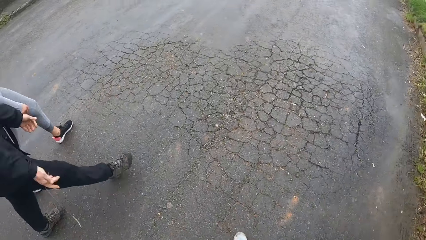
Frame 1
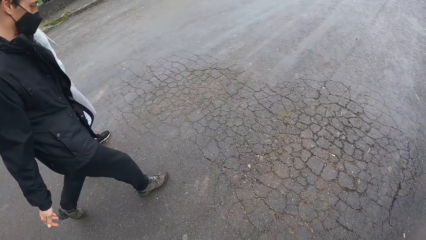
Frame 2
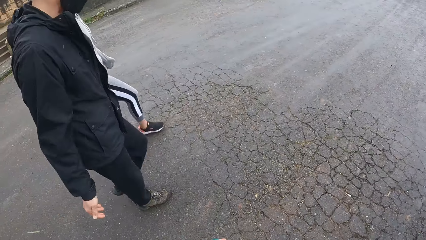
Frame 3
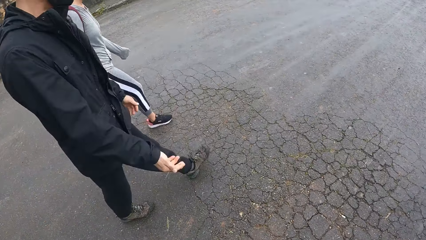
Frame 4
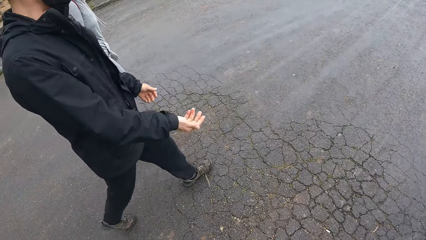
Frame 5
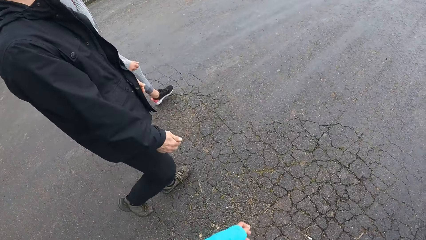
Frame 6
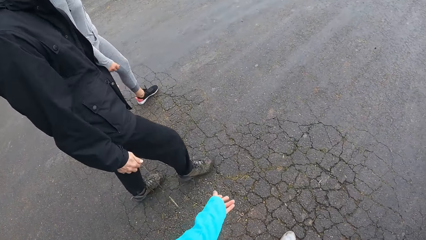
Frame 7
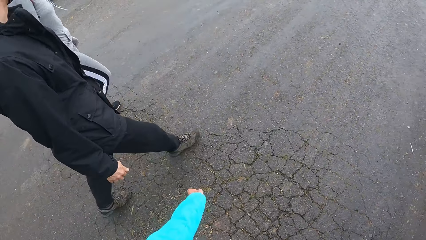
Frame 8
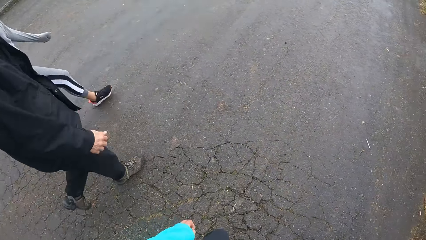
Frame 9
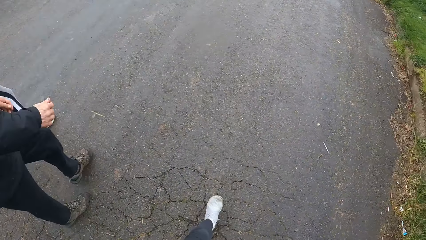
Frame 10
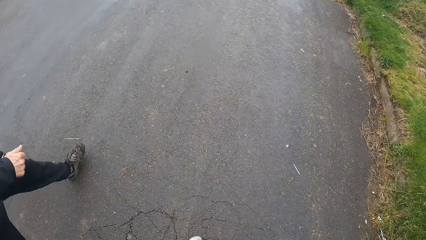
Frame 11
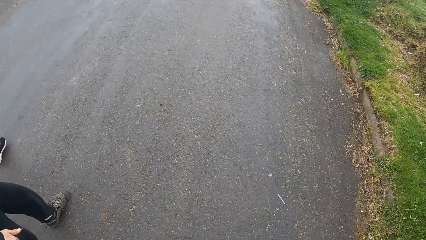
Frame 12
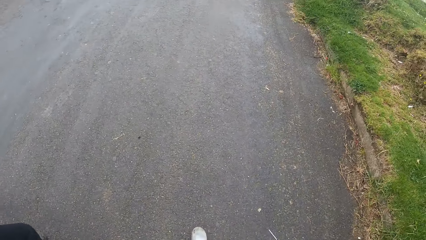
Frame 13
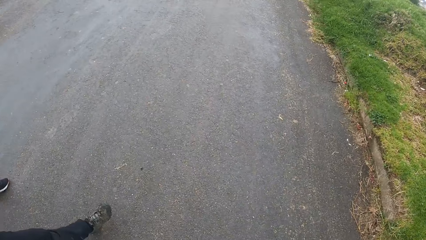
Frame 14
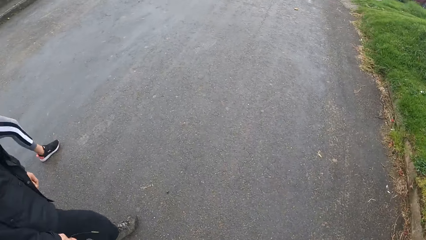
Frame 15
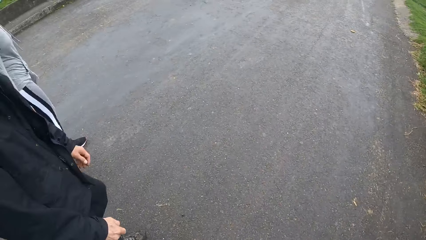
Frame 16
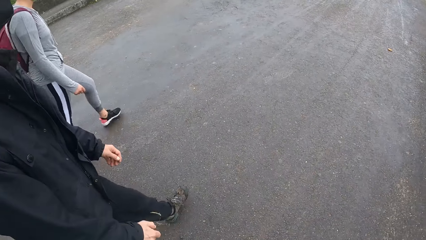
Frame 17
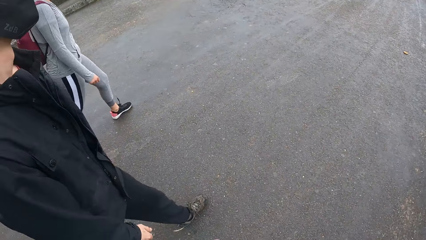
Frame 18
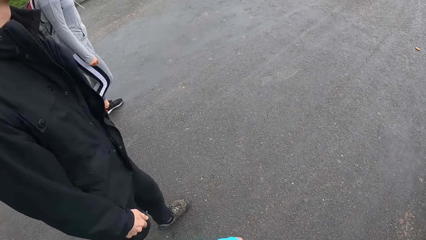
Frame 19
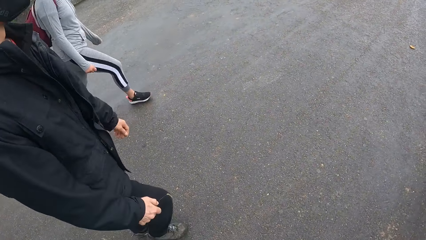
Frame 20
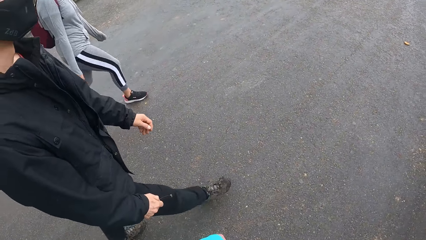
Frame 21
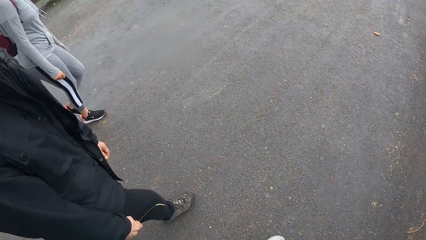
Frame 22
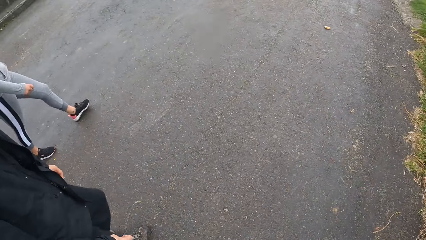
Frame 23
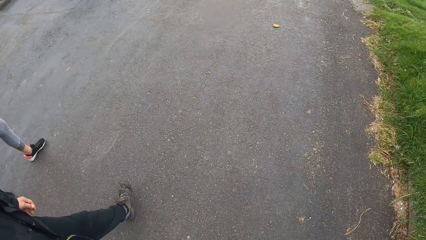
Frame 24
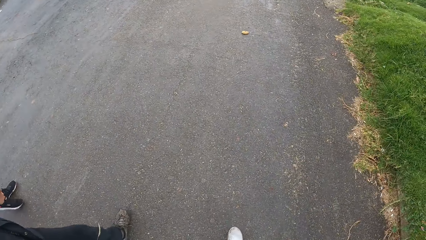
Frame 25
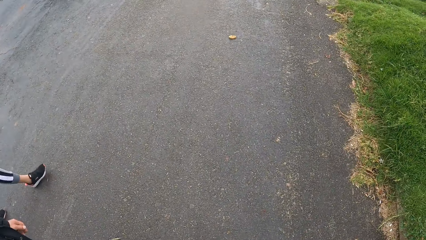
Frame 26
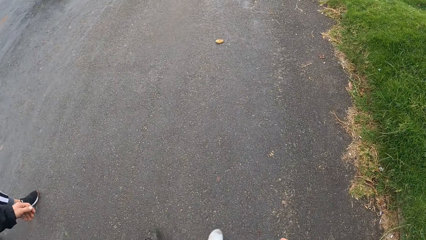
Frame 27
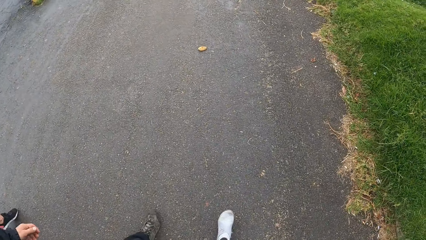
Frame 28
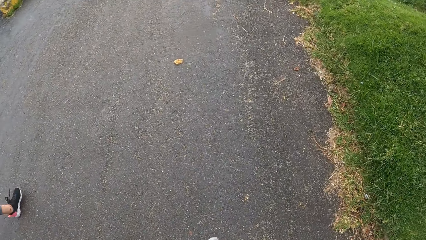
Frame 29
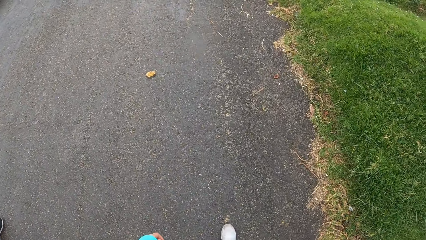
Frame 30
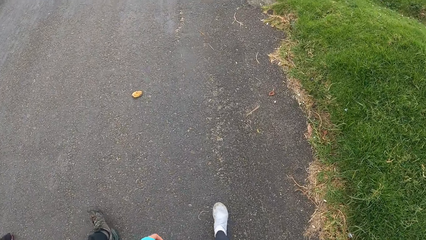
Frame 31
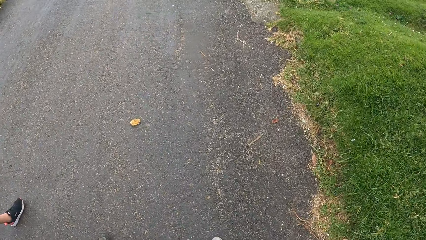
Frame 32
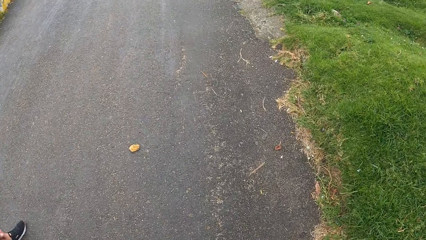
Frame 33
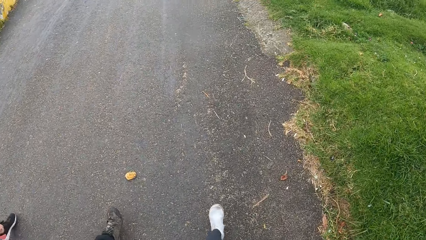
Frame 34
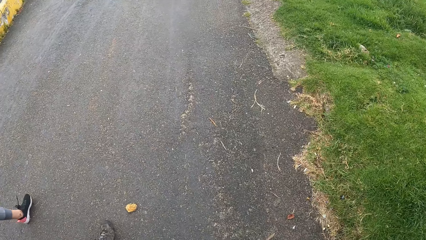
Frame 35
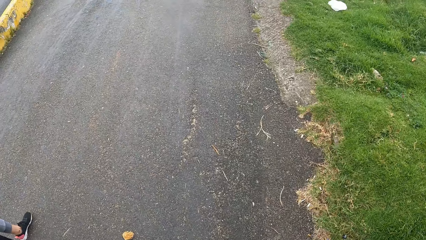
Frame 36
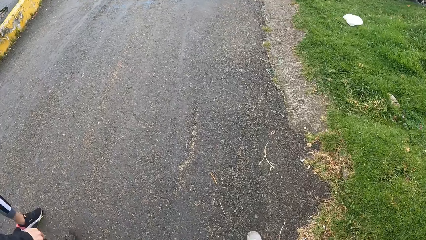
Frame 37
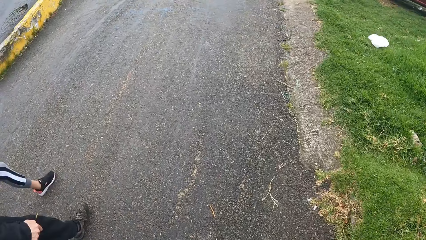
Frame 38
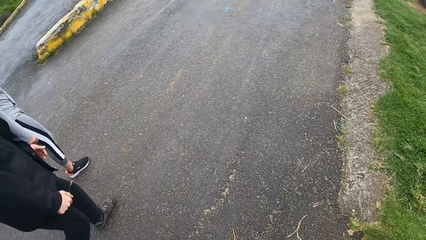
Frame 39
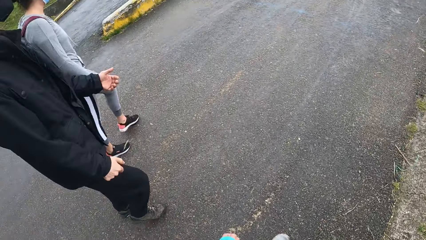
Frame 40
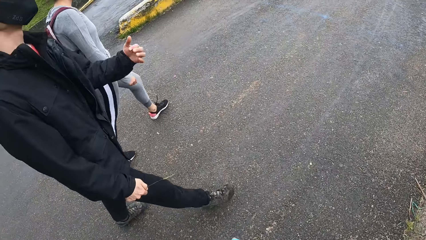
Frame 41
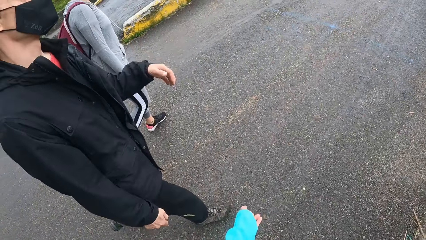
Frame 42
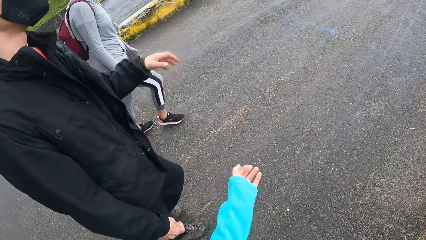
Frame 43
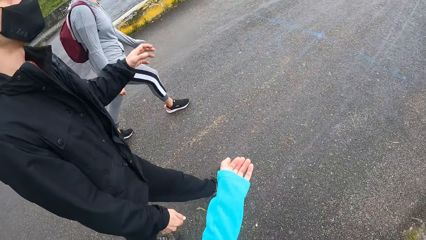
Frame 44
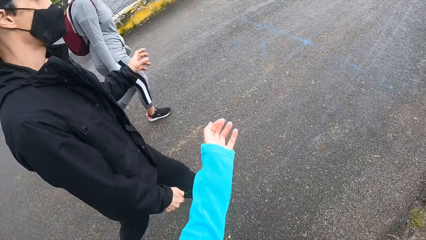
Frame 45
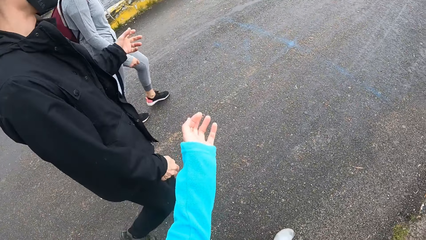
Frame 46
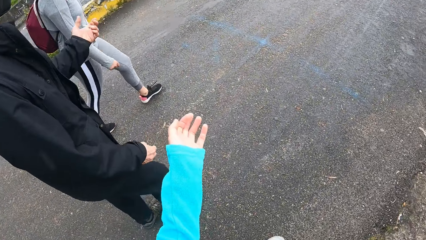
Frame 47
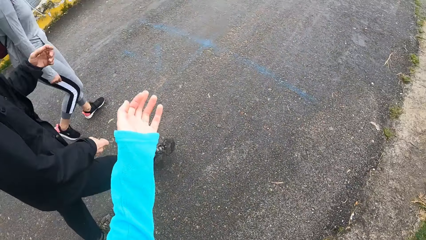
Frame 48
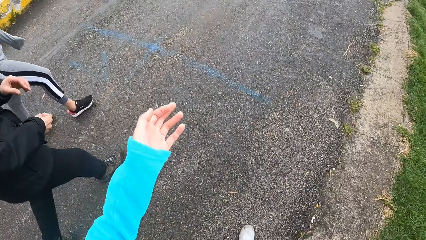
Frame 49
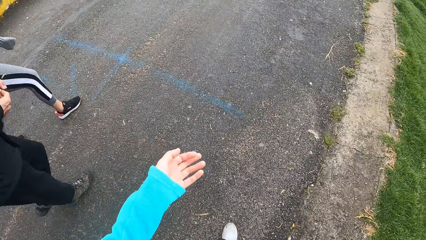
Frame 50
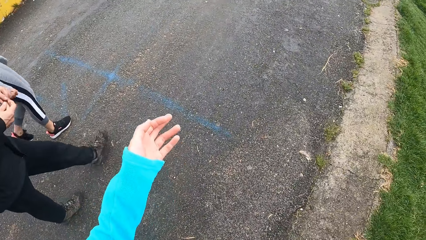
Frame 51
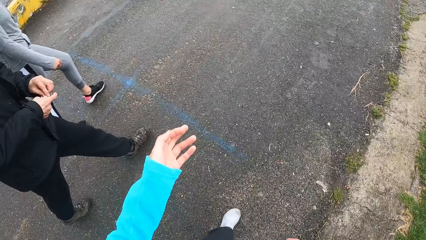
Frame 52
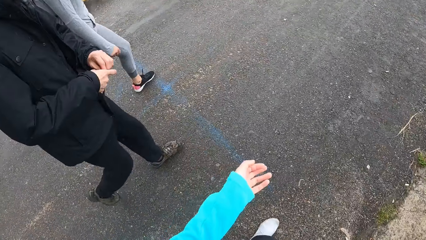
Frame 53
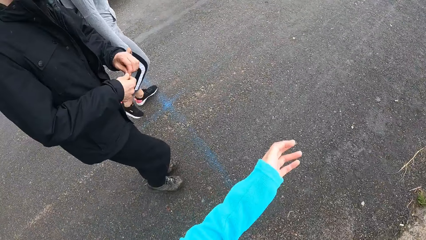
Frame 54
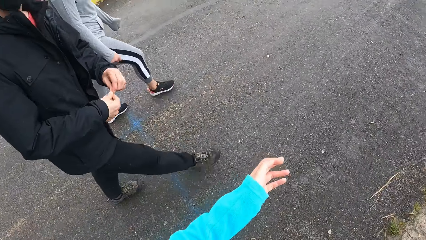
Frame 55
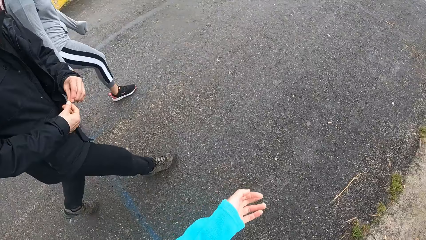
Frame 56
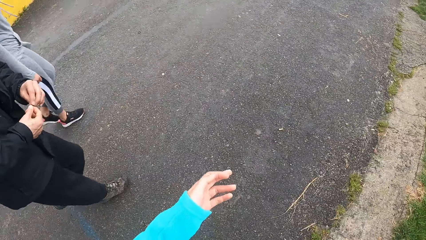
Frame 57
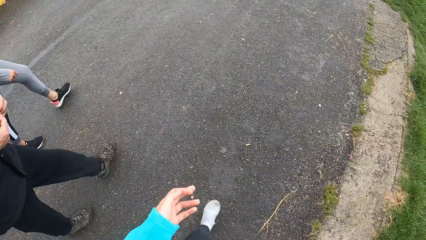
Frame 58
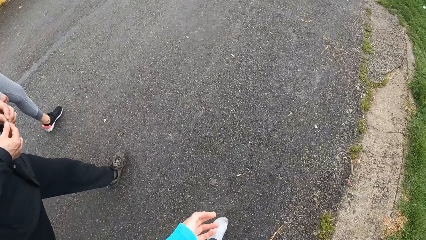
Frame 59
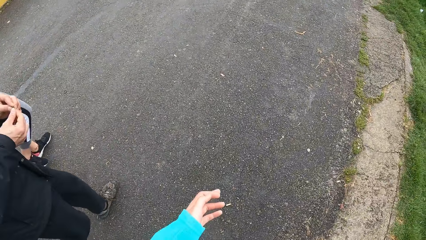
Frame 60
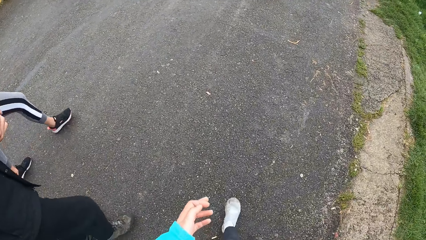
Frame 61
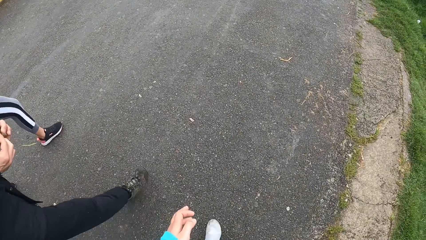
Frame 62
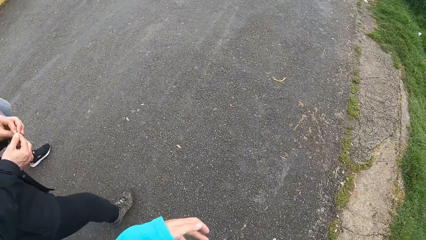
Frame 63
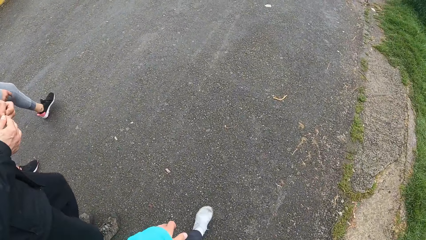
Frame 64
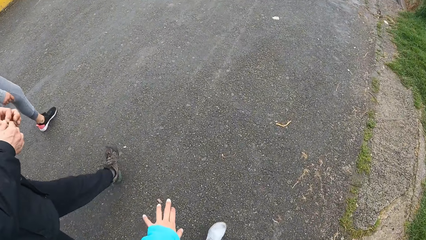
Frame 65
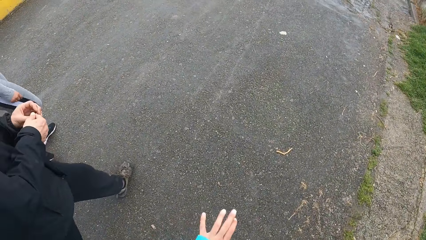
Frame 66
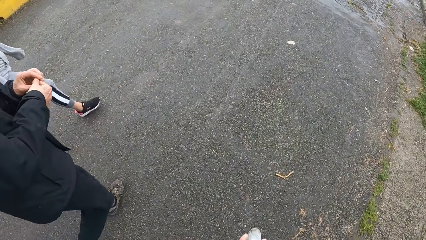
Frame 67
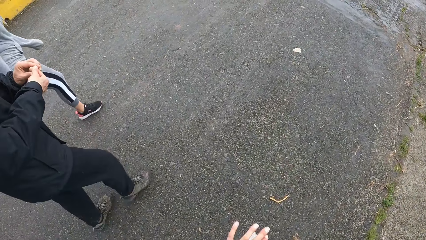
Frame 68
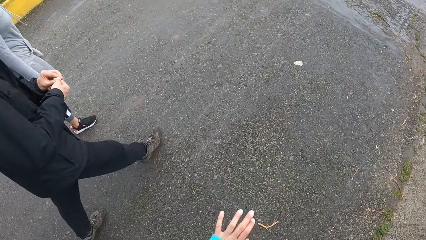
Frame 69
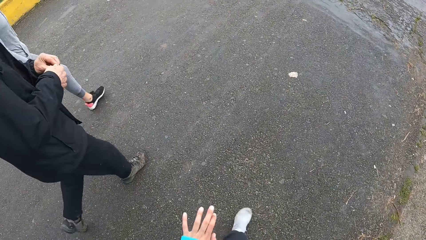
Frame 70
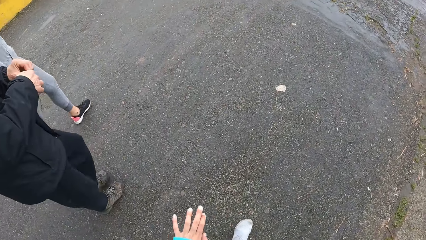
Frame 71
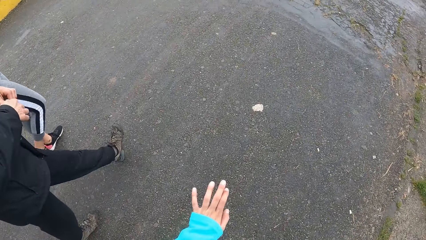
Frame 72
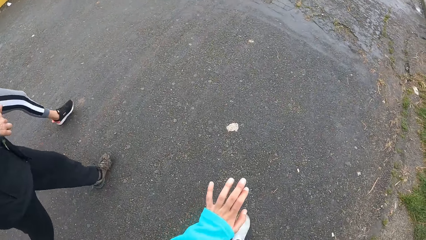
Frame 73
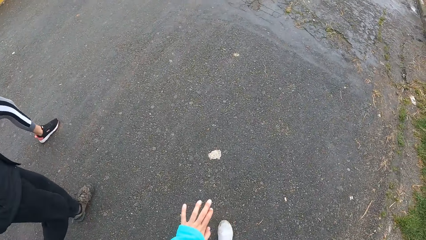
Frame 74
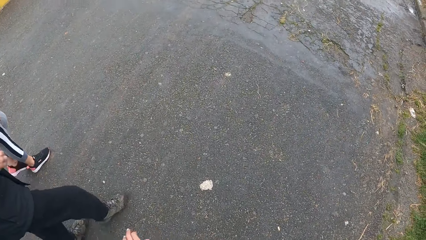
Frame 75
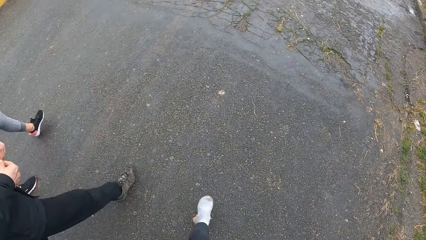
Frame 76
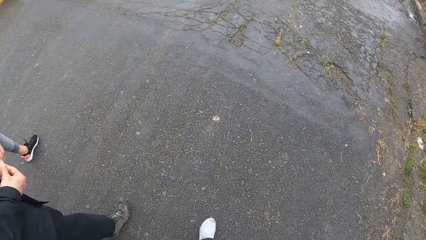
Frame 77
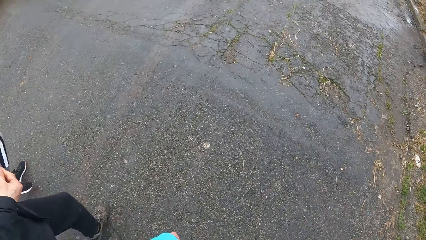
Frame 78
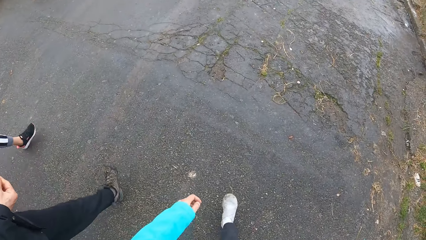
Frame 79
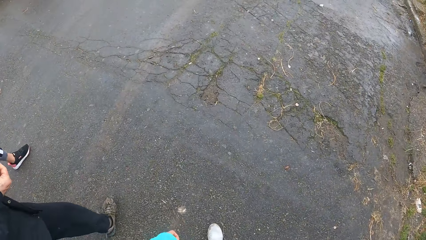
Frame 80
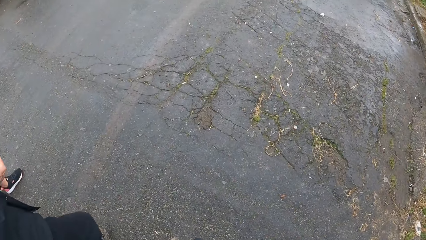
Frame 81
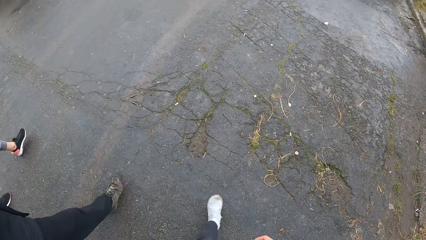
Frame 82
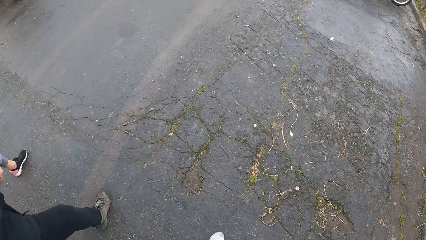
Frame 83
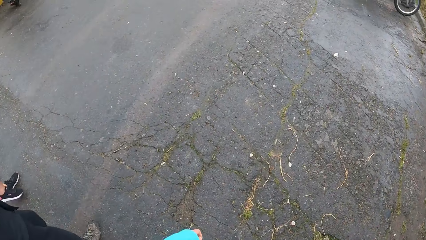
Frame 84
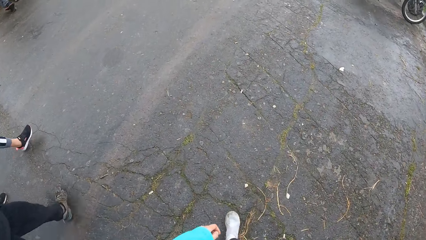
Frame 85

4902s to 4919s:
The man converses with the camera wearer. The camera wearer looks at a woman. She looks at the side of the road. She gesticulates with her left hand. She converses with the man. The man holds hands together. The camera wearer looks at her fingers.
